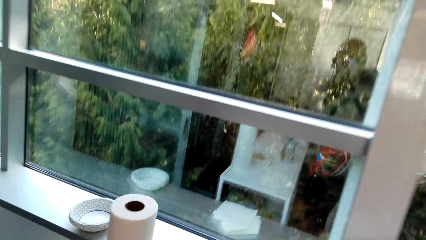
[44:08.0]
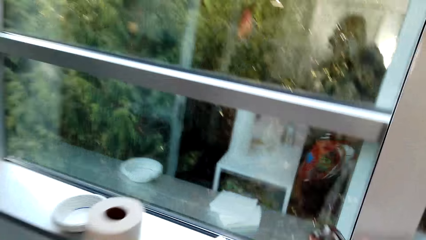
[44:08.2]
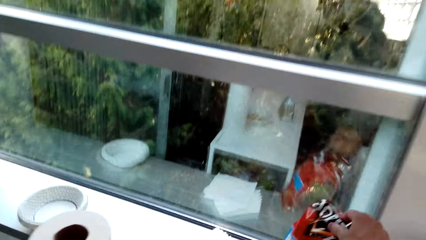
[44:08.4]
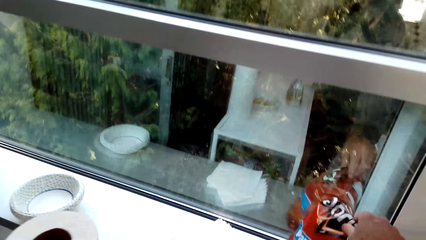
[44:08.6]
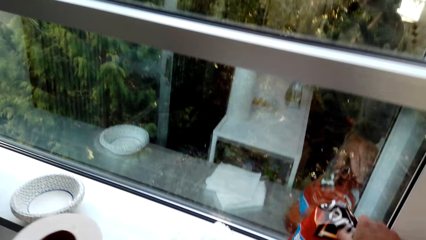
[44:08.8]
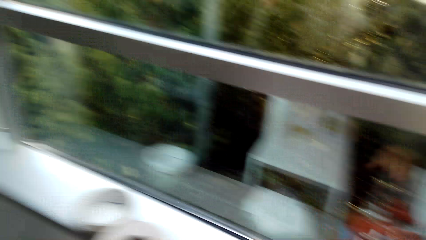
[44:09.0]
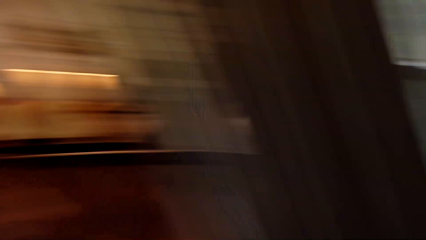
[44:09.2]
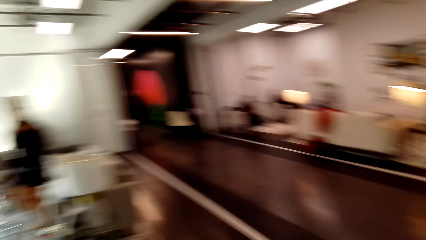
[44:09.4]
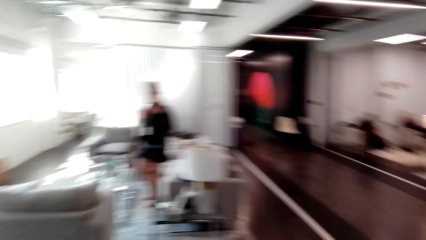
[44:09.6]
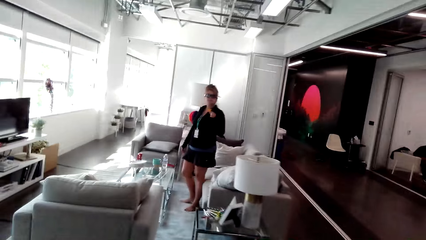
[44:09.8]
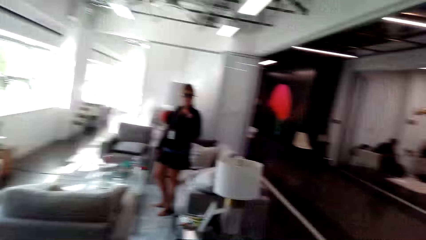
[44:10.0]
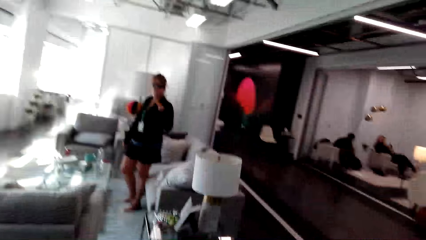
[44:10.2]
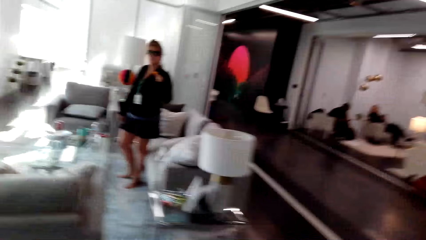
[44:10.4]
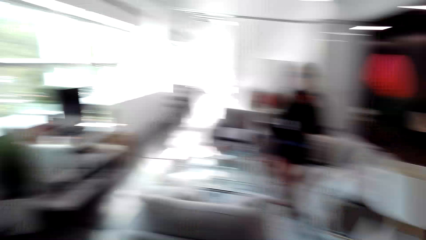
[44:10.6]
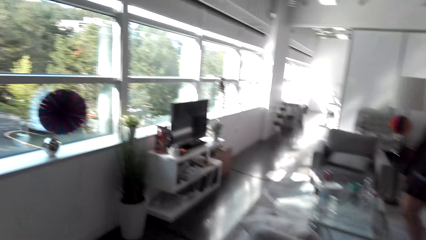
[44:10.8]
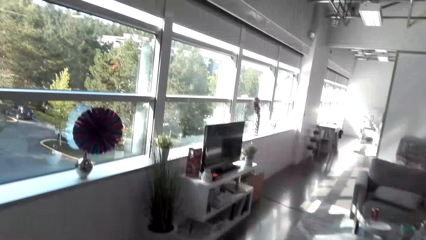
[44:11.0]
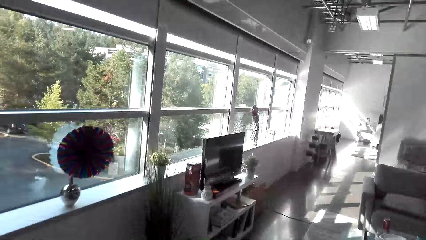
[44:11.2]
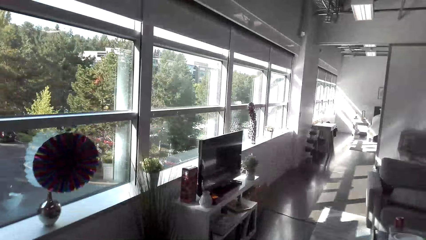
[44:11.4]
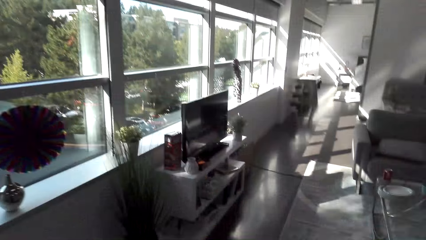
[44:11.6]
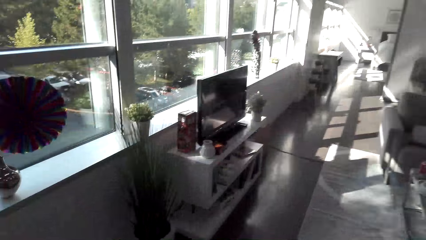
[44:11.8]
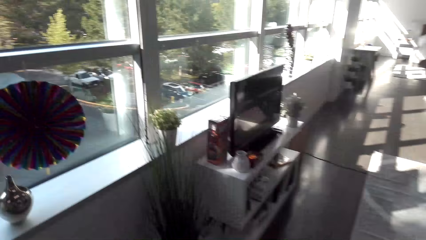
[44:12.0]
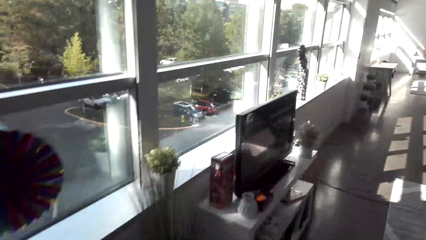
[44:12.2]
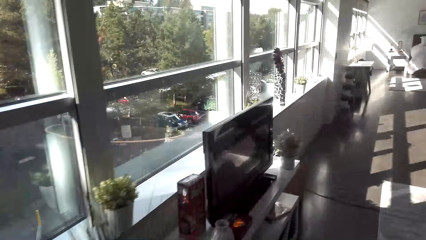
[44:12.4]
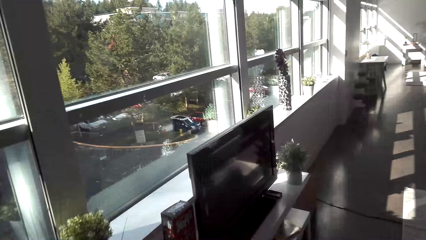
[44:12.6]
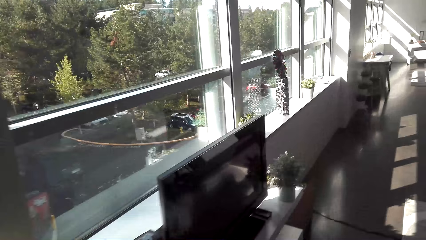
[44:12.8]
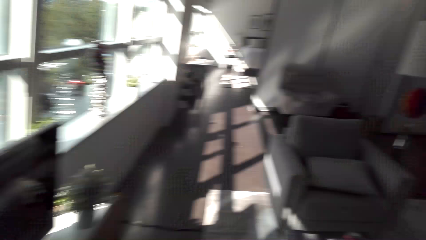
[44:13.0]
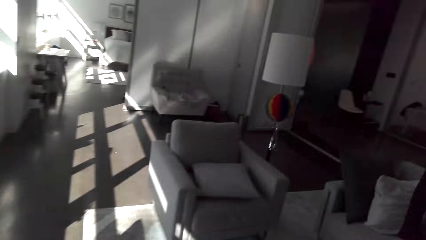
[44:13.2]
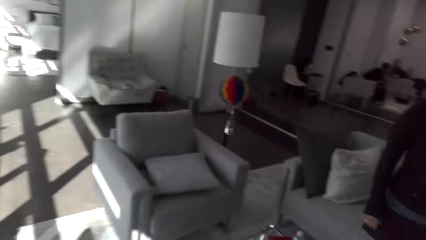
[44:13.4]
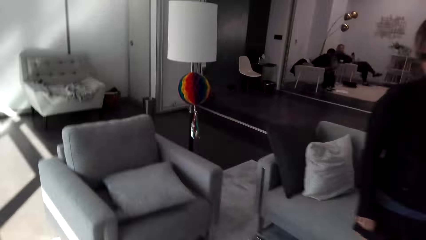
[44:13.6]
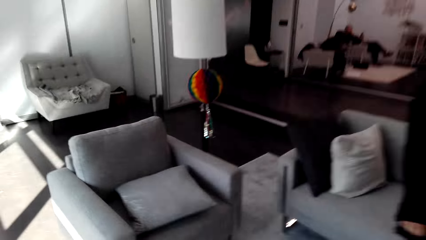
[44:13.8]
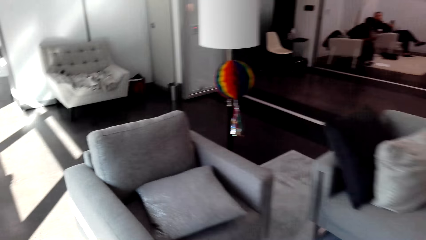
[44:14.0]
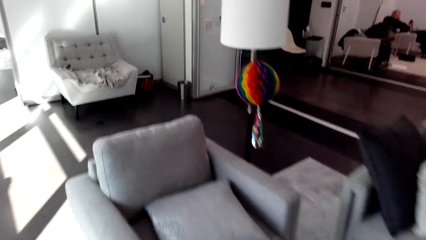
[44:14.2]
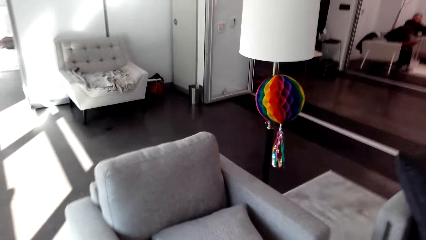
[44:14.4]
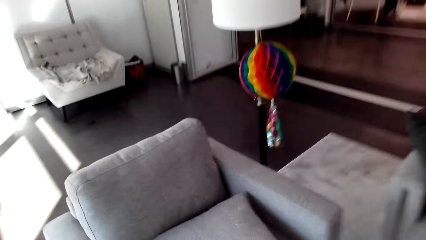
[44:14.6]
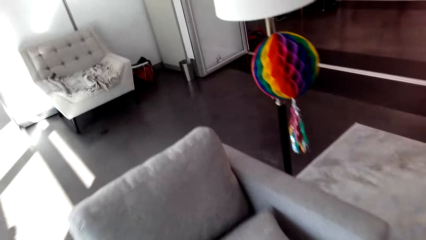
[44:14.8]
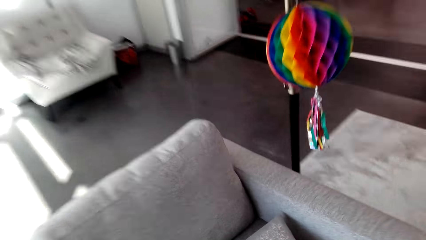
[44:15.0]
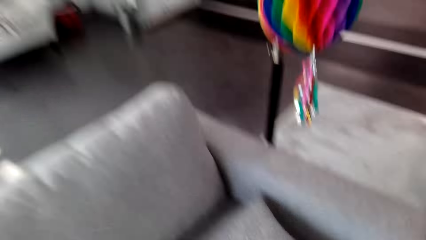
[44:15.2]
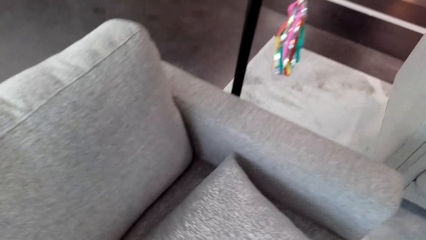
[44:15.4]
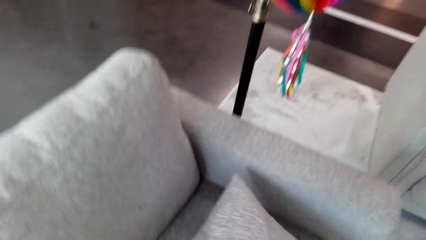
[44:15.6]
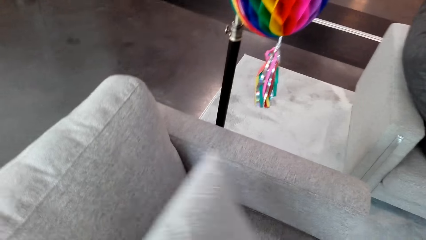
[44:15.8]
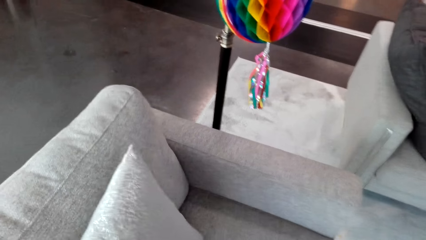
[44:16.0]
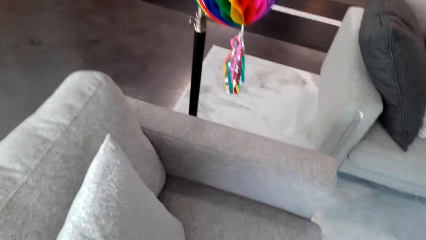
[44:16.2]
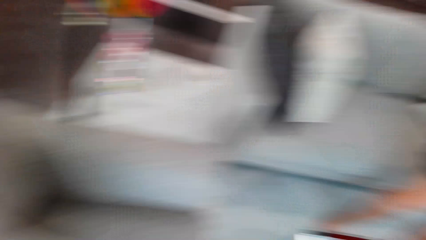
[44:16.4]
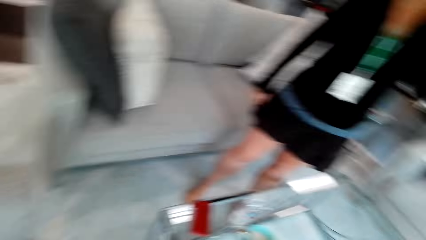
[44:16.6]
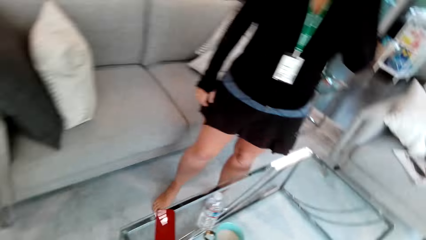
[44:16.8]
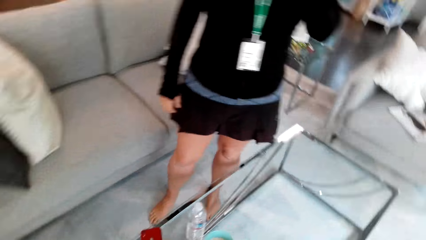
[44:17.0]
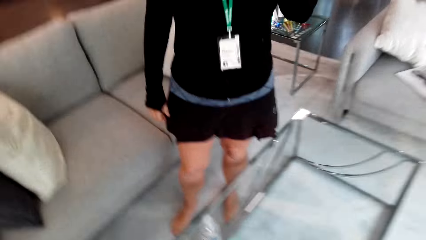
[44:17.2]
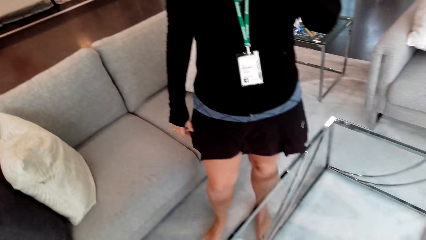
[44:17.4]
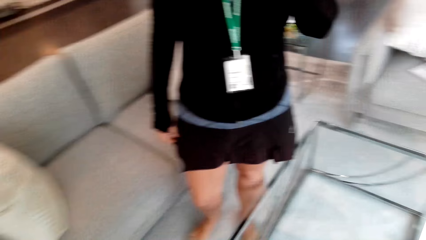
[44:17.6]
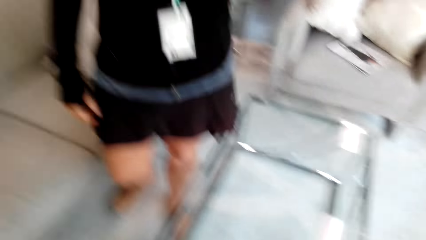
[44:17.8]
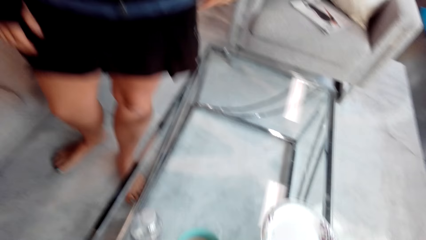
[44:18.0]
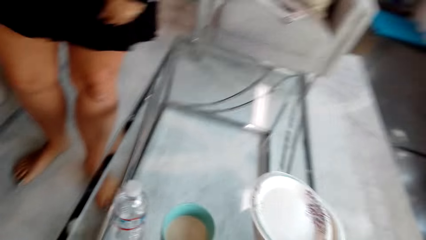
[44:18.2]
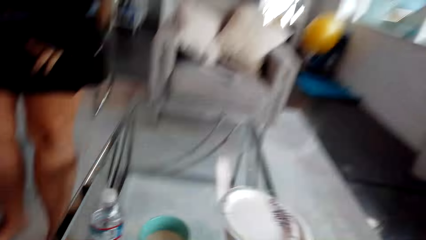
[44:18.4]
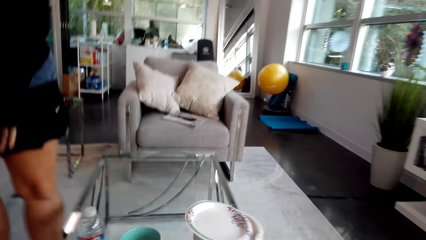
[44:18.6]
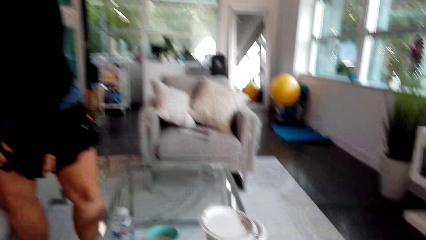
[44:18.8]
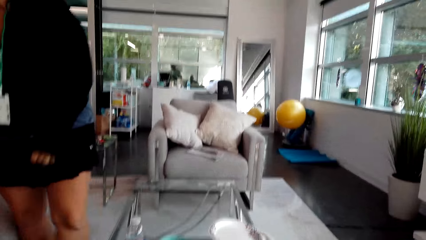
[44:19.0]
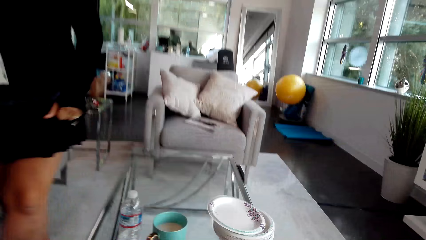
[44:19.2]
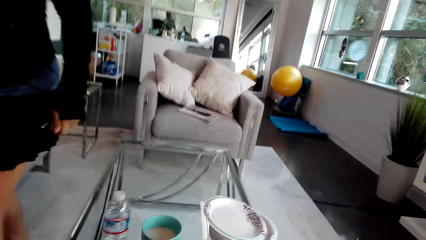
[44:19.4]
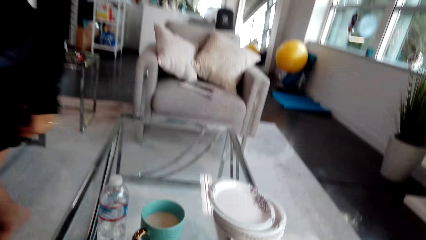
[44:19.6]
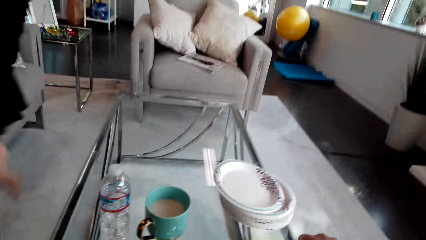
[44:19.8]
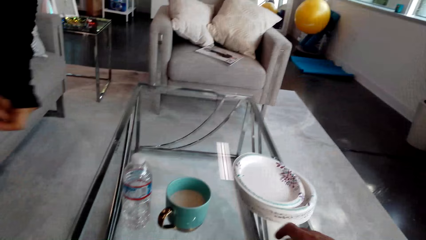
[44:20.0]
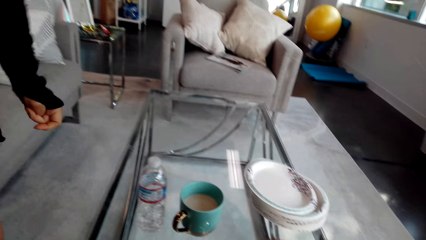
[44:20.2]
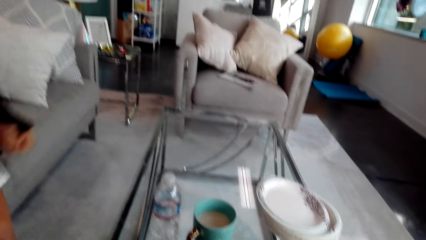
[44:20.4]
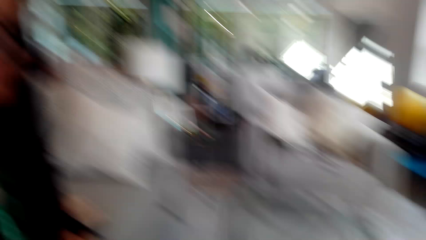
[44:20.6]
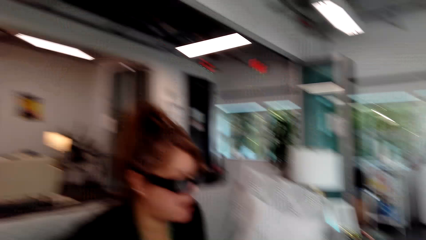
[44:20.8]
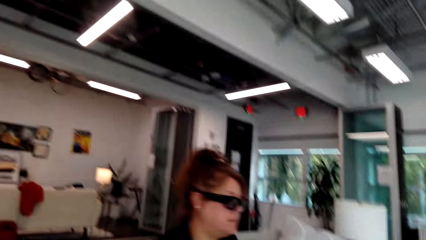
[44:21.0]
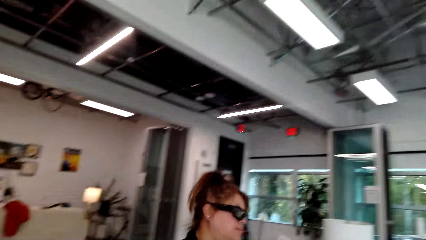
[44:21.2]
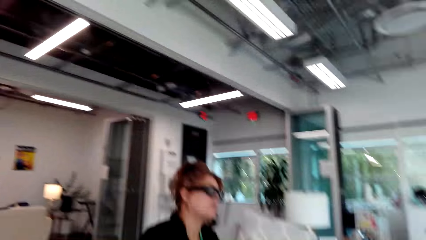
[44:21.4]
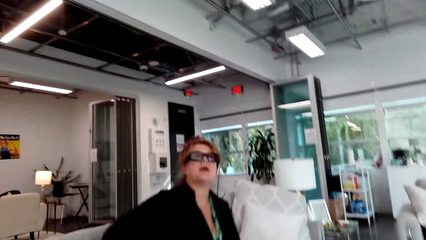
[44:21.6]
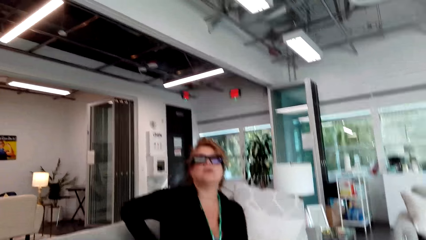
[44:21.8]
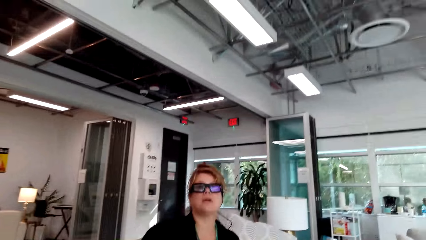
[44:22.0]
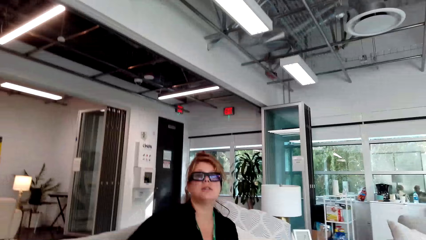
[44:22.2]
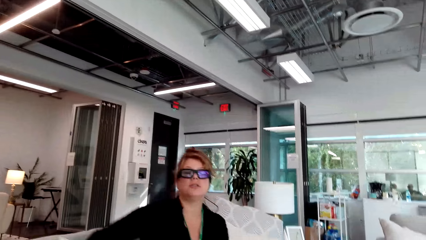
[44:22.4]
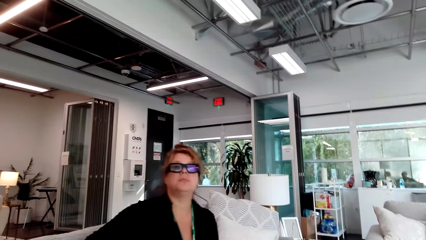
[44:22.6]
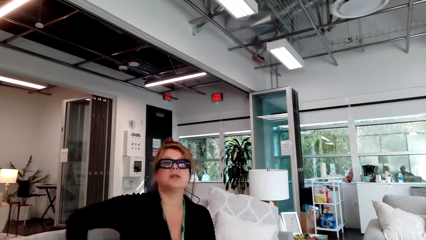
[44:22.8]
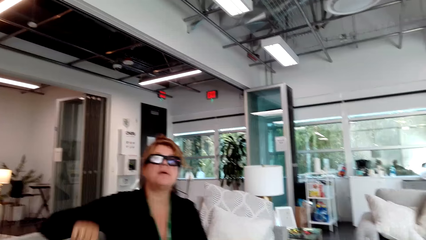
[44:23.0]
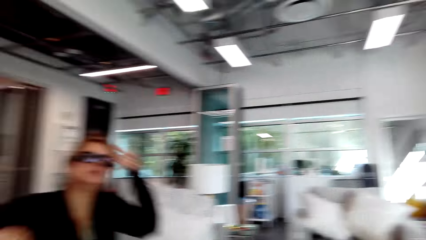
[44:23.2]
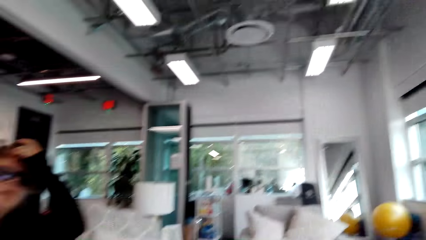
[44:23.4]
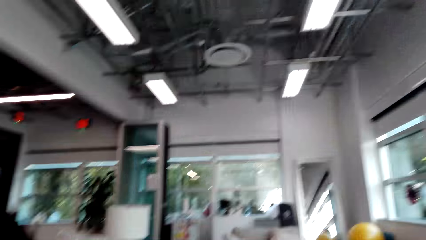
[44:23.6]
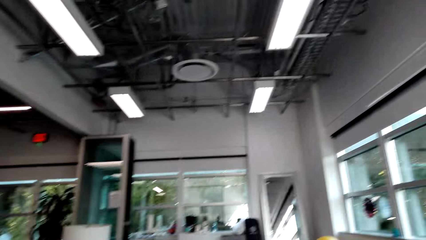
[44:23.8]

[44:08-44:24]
The camera wearer converses with a woman. They pick the chips, walk around and move the cameras around. They converse with the woman. They move the pillow. They touch the throw pillow in the chair. They sit down. They converse with the woman. The woman touches the face.
